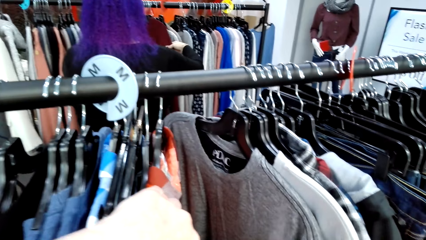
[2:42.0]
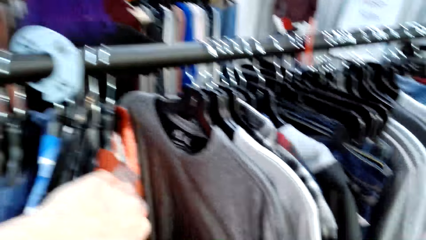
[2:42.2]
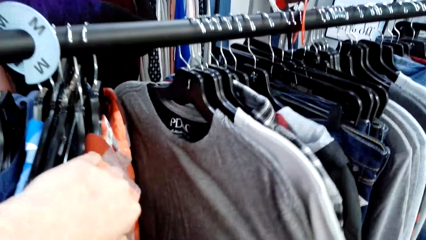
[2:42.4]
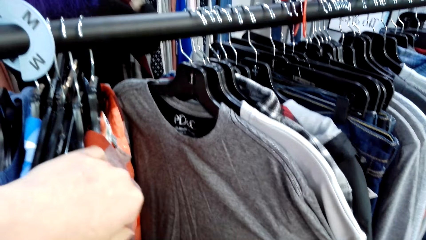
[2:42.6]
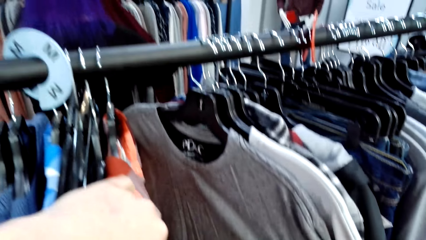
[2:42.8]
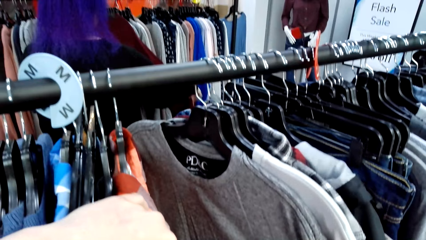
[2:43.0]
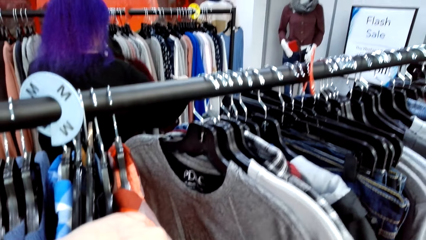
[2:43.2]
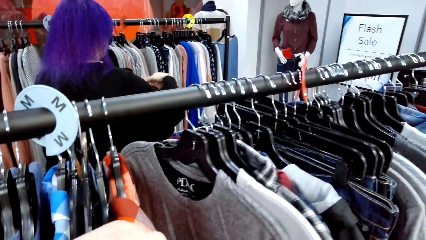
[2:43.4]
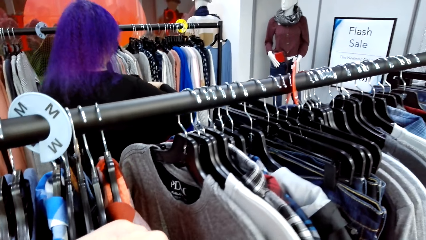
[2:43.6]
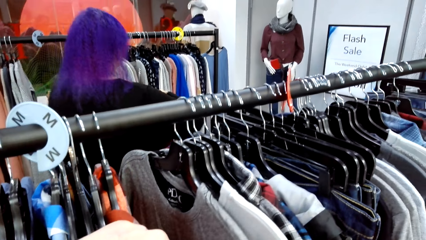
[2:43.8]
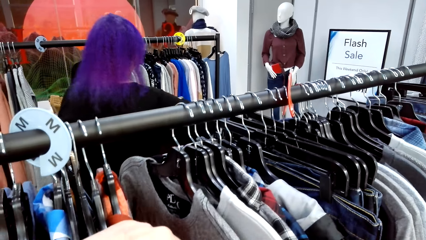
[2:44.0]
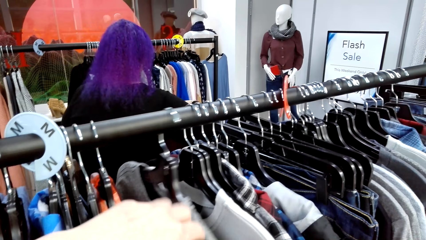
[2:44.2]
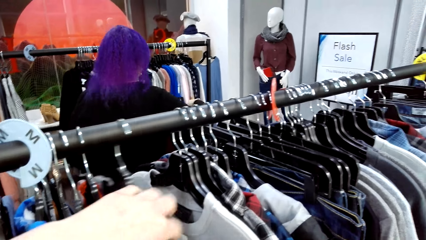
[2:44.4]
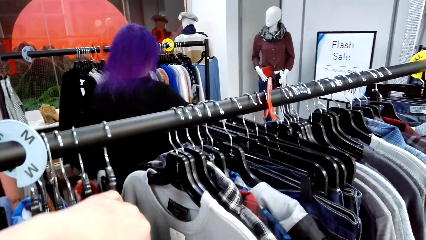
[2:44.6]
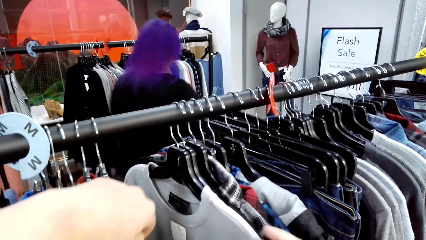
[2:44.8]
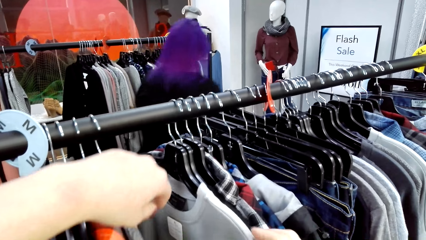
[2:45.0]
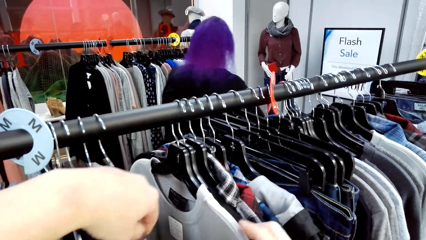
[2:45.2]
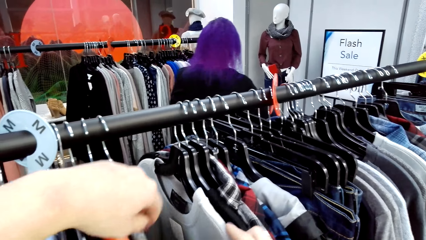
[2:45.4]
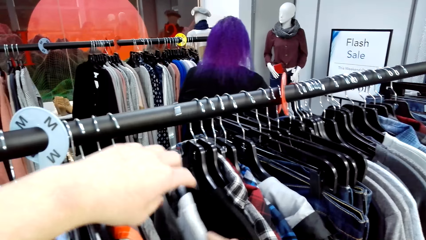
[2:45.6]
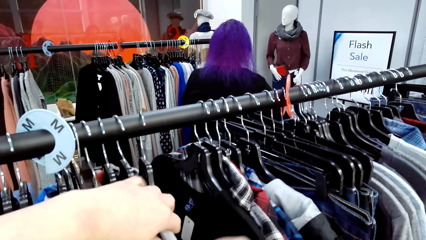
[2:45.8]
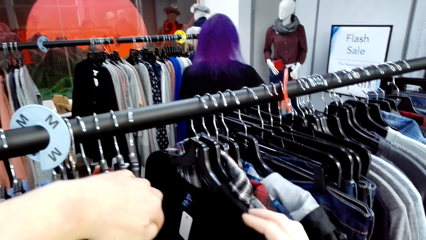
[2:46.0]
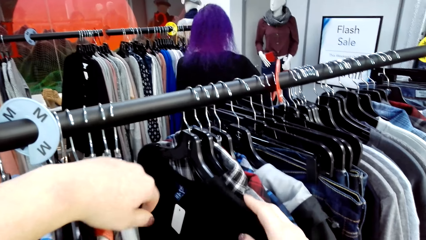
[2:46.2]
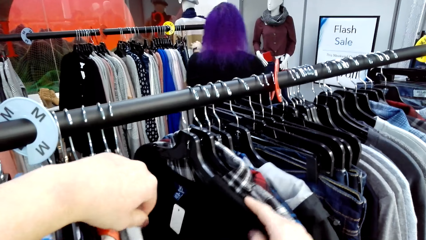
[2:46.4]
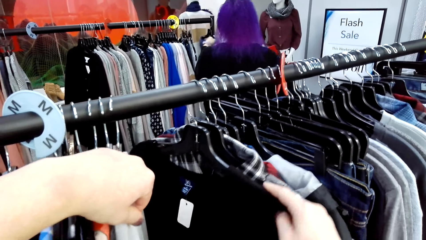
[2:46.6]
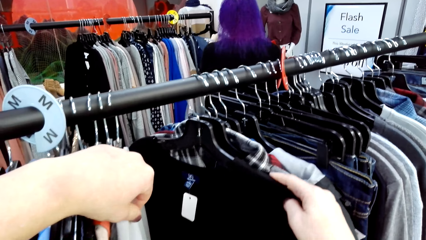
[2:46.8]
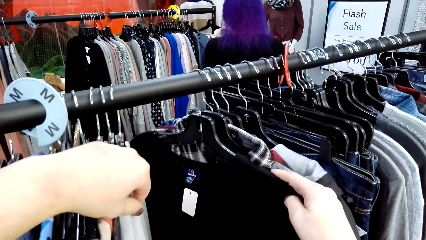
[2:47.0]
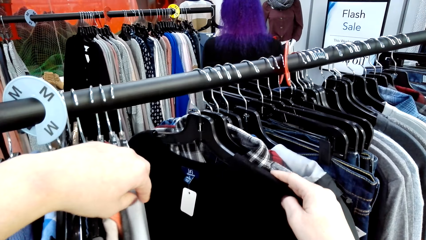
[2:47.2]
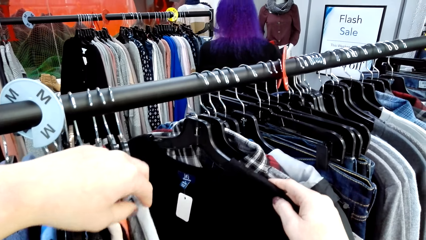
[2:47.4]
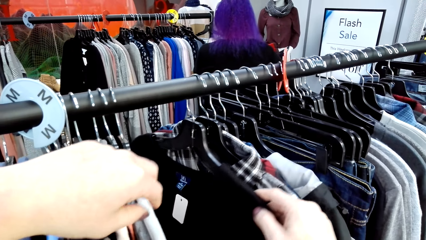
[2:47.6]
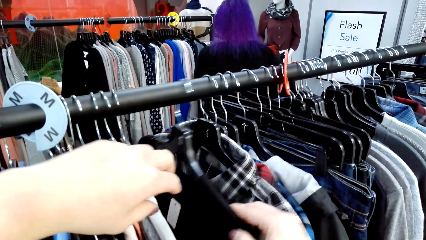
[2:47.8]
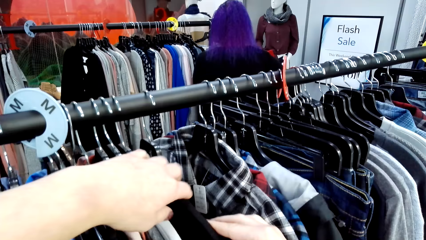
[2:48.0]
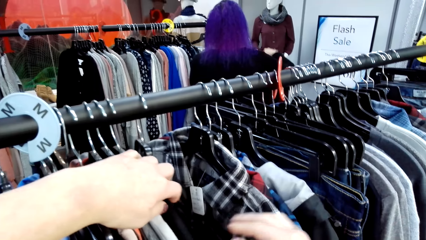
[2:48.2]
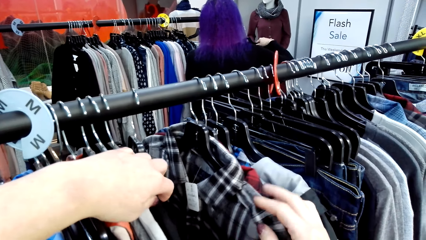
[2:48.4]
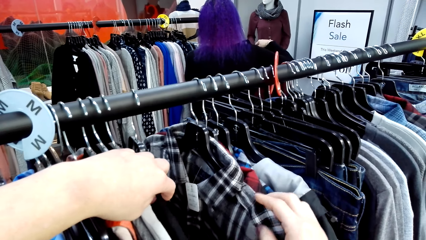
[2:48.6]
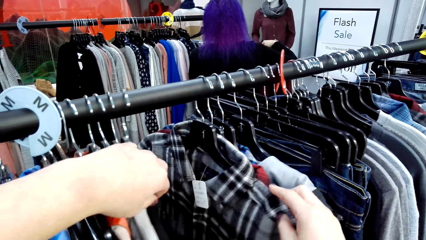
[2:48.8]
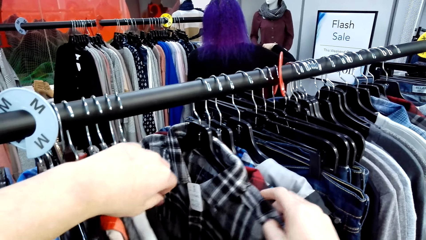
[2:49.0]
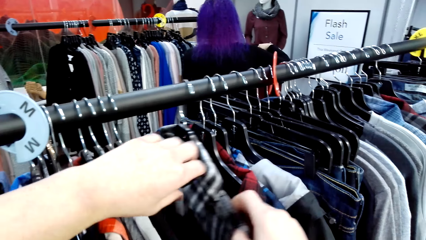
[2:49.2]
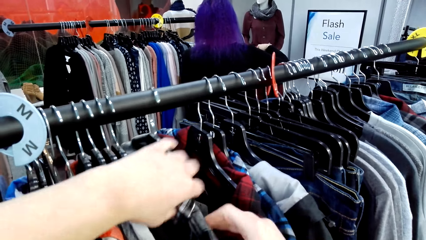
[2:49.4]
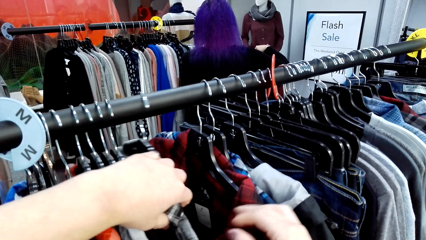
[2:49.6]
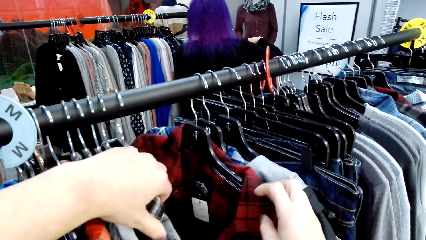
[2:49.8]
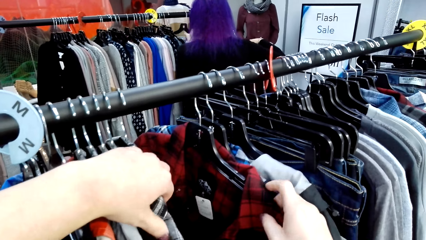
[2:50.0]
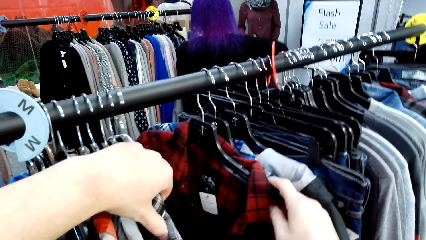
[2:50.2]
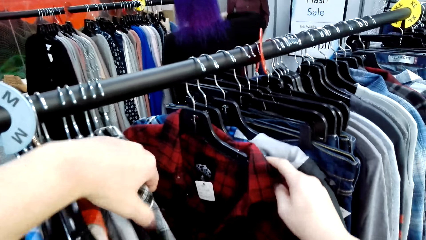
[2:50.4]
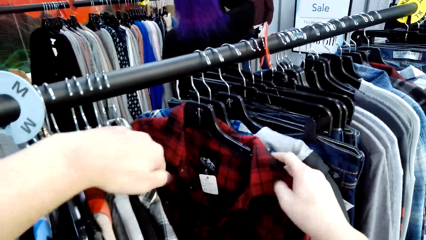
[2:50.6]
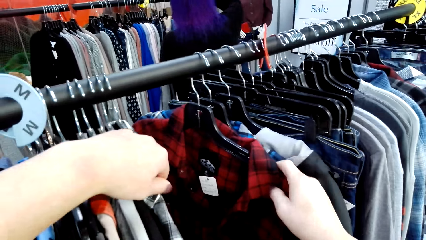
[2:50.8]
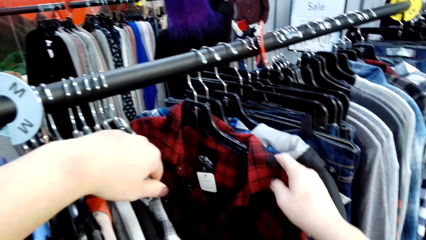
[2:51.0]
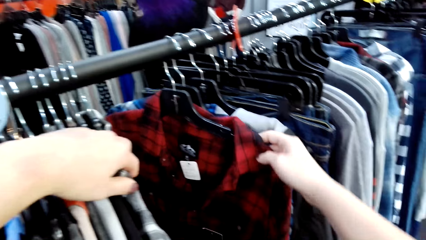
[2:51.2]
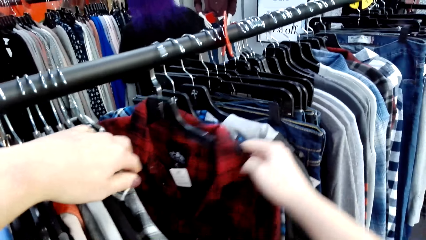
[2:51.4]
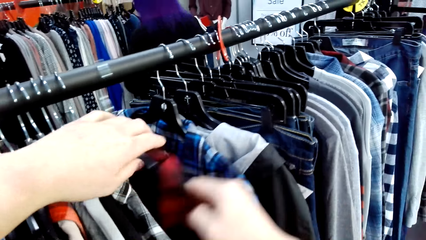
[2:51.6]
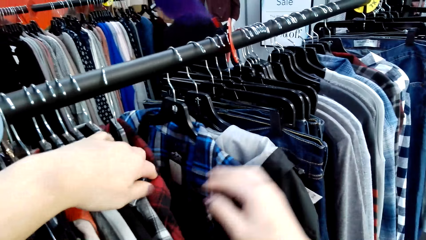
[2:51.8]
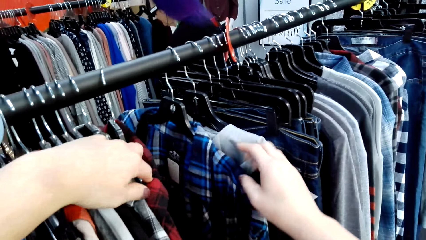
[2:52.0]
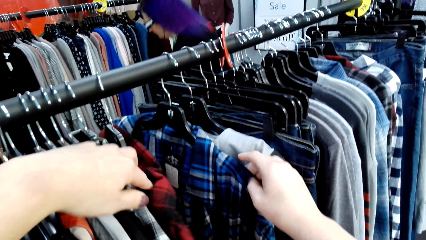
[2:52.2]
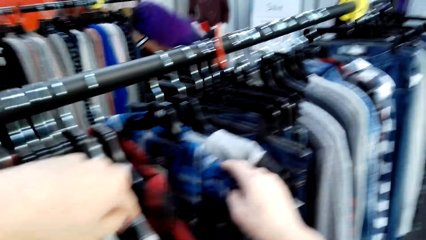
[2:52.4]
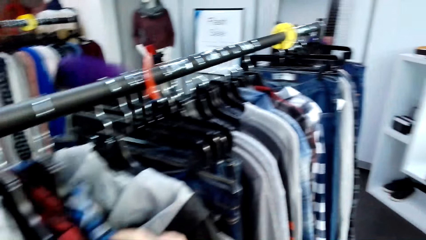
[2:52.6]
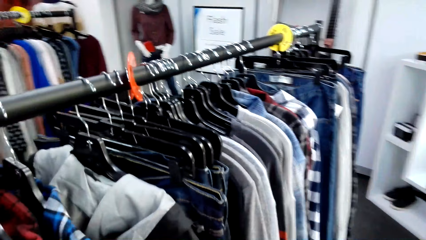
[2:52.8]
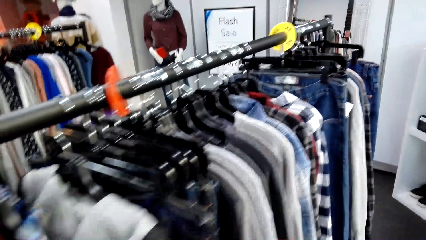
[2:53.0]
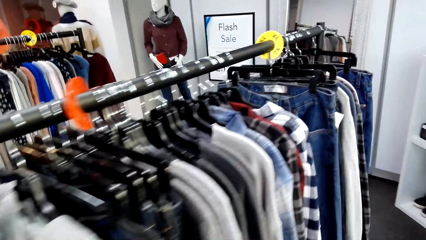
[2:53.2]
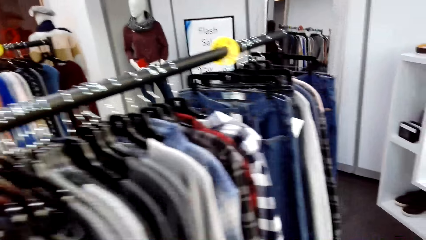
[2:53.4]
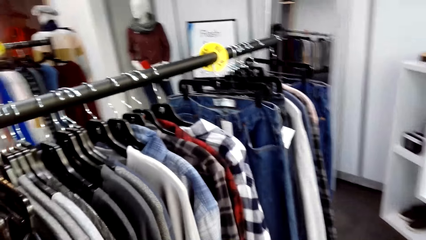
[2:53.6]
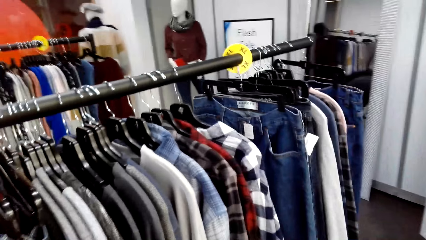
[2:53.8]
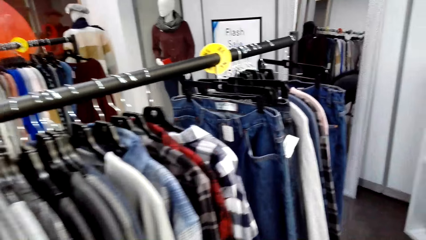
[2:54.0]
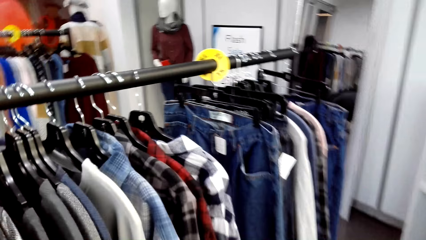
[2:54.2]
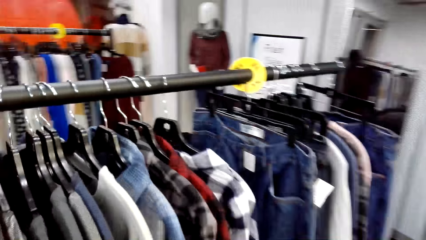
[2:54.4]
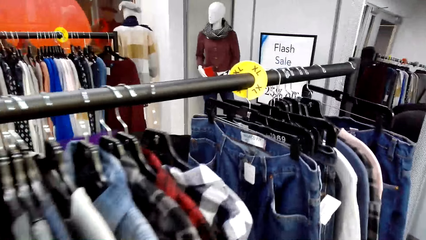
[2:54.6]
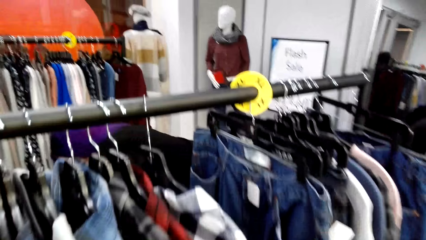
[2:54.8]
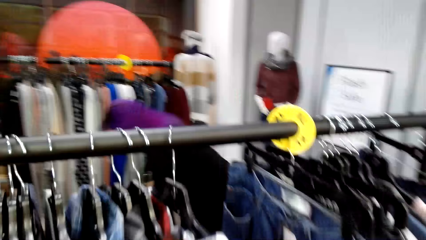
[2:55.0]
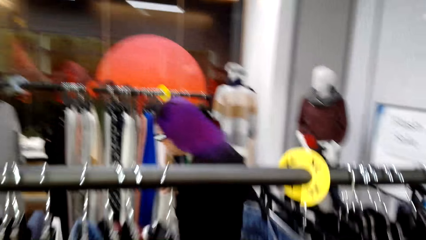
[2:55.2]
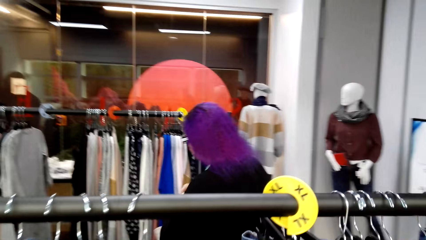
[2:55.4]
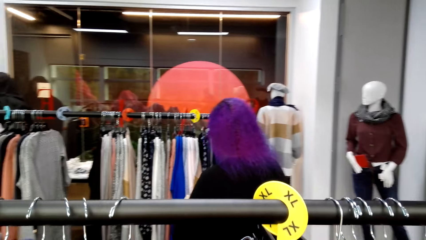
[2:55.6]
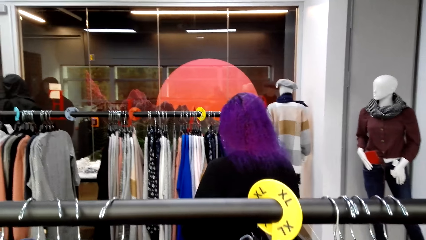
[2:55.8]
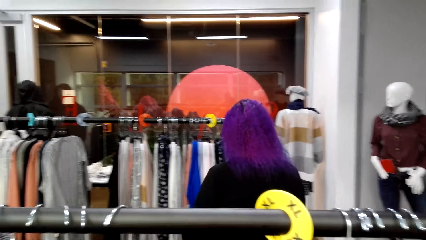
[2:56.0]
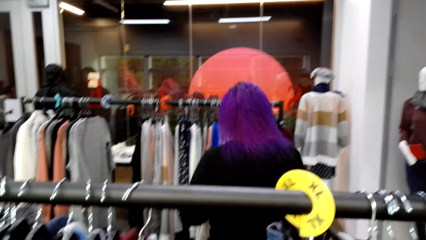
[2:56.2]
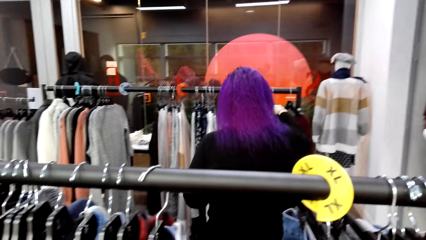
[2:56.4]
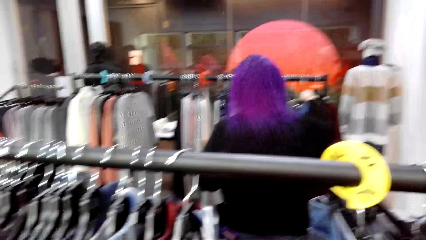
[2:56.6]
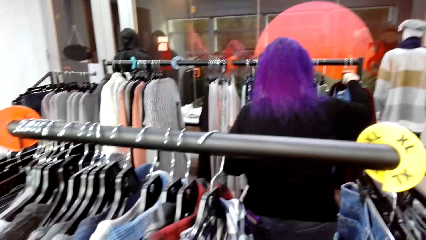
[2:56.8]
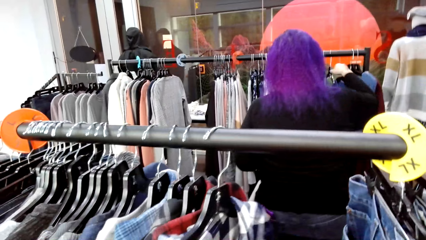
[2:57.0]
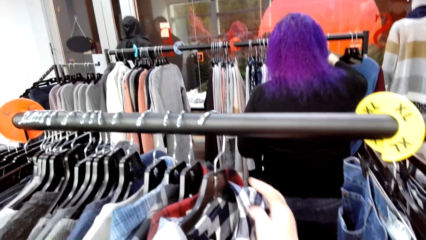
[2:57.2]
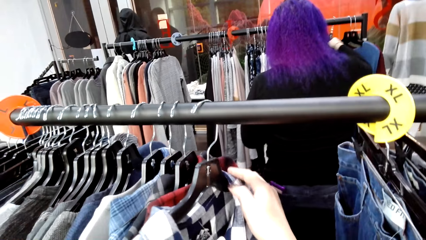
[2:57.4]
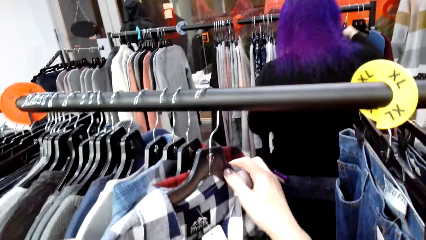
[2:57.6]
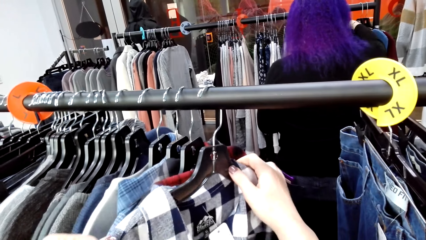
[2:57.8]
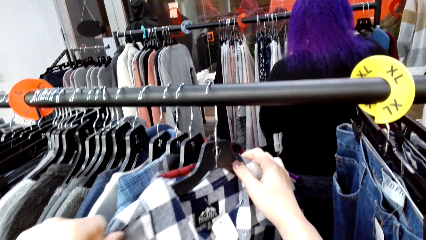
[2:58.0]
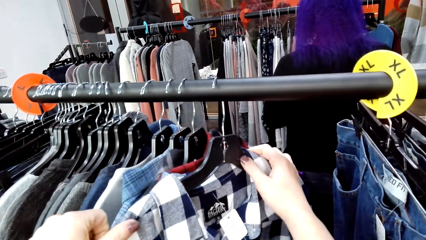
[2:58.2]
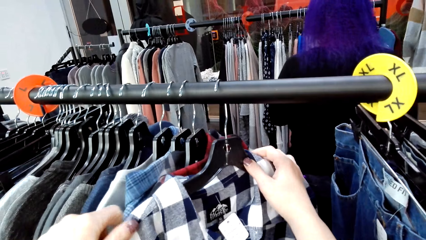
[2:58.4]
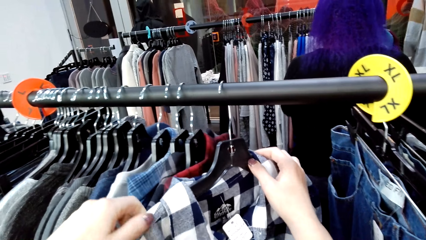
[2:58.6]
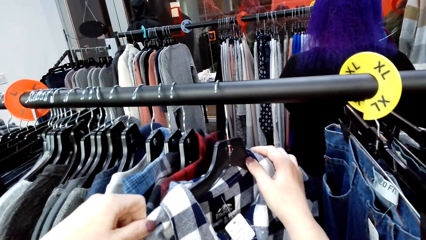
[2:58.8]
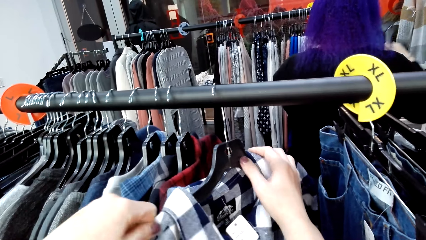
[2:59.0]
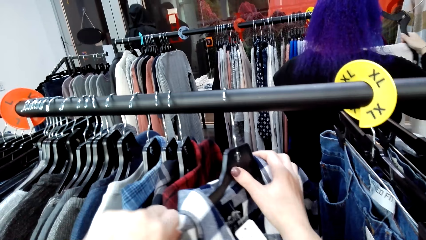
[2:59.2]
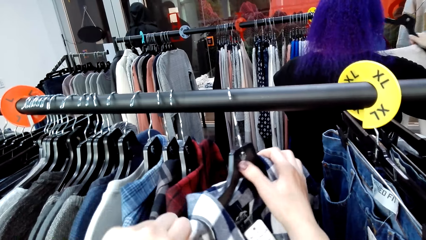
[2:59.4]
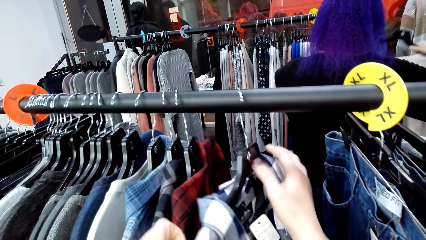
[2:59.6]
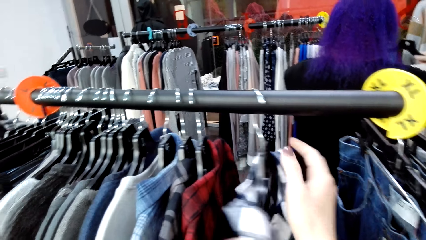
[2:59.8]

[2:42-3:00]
The camera wearer selects the tops on the hangers. A lady looks at the clothes, unhangs the cloth from the rail, moves around, and moves the clothes. The camera wearer moves the clothes. The lady hangs the cloth on the rail. The camera wearer looks at the cloth and moves the clothes. The lady picks up the cloth. The camera wearer moves around. The lady hangs the cloth on the rail.
